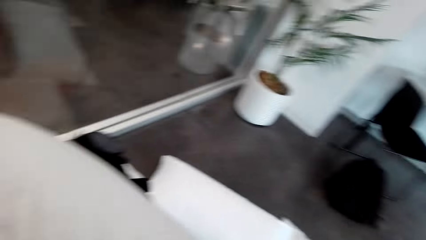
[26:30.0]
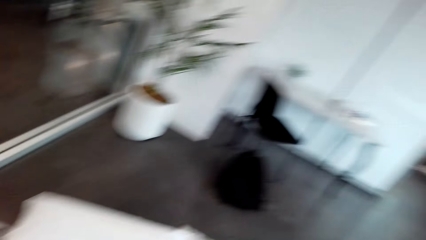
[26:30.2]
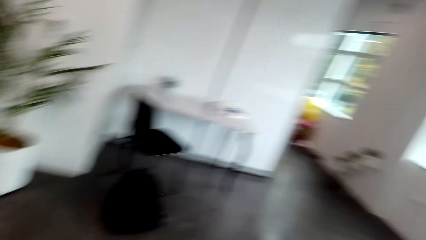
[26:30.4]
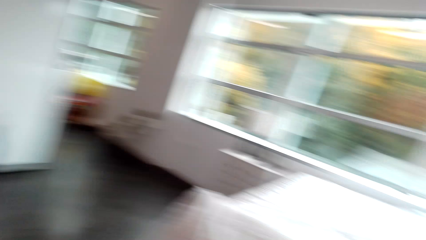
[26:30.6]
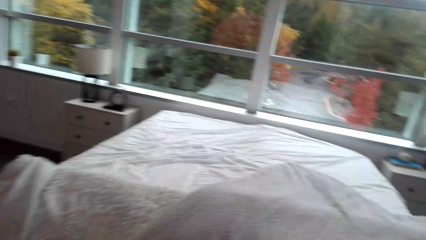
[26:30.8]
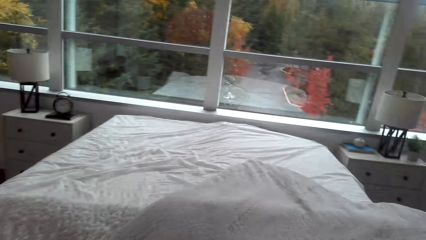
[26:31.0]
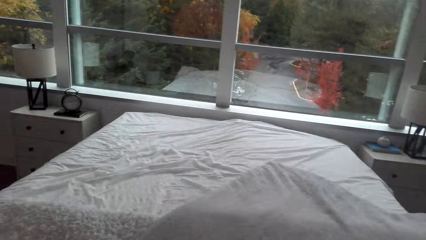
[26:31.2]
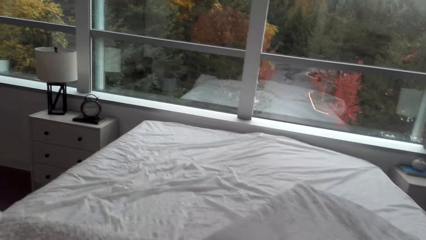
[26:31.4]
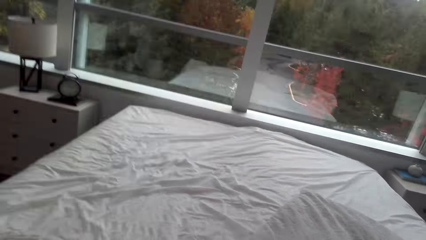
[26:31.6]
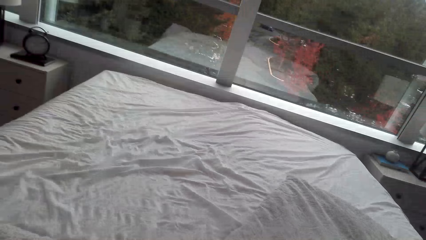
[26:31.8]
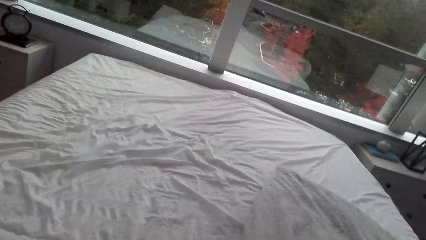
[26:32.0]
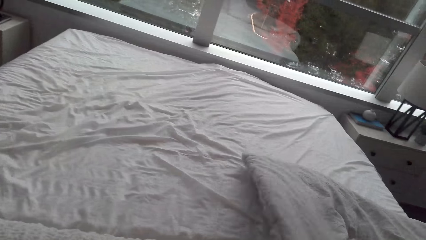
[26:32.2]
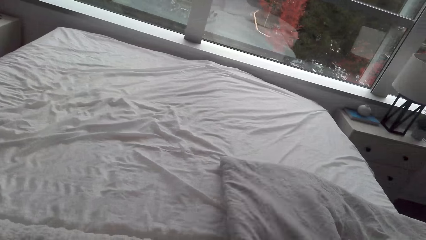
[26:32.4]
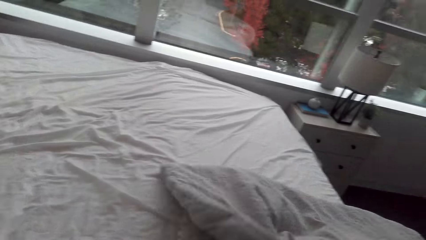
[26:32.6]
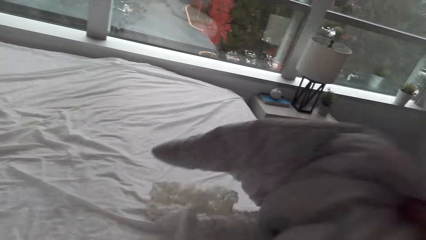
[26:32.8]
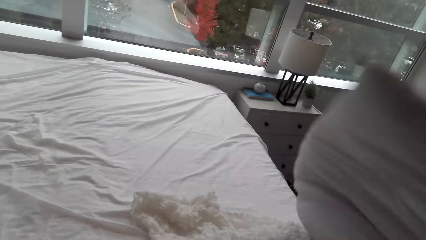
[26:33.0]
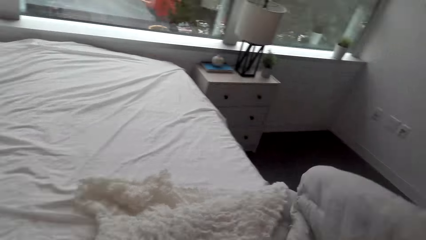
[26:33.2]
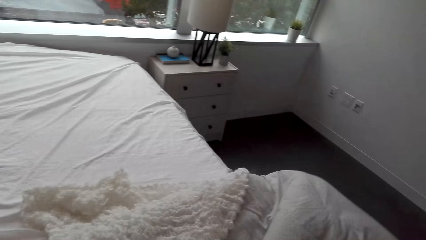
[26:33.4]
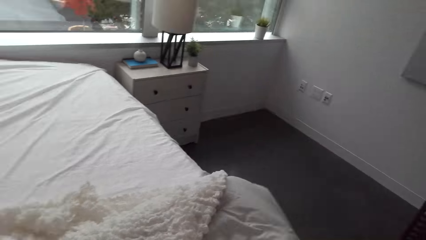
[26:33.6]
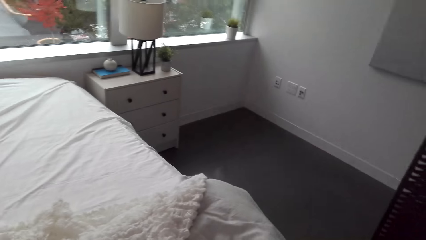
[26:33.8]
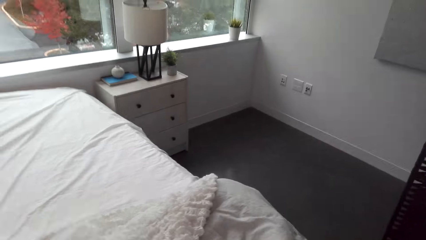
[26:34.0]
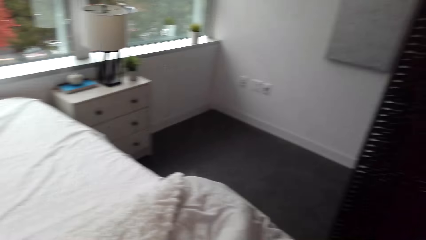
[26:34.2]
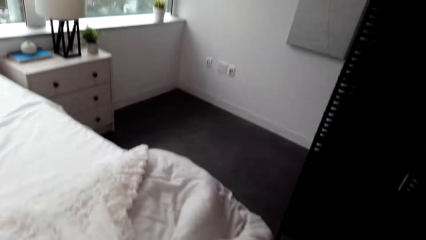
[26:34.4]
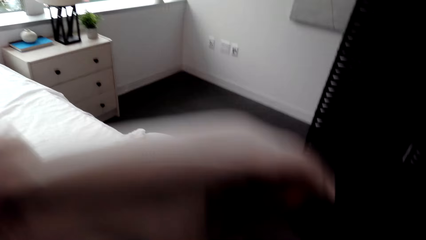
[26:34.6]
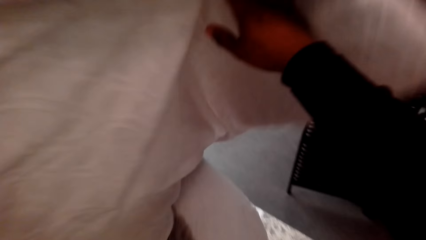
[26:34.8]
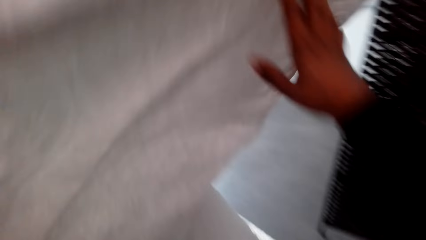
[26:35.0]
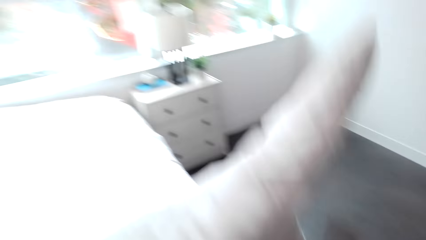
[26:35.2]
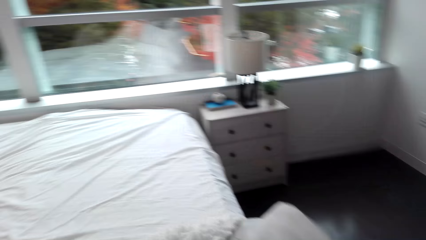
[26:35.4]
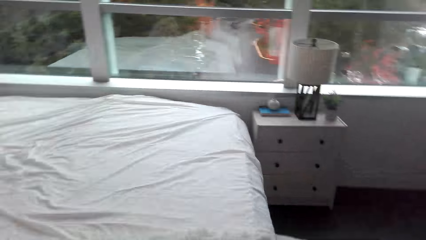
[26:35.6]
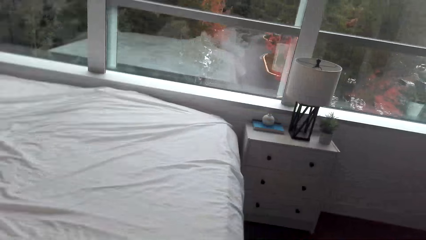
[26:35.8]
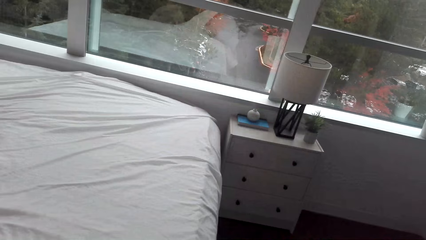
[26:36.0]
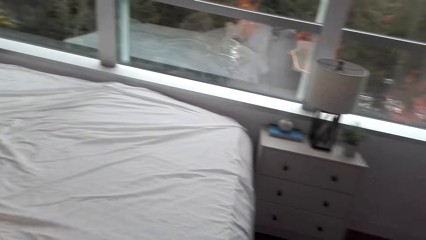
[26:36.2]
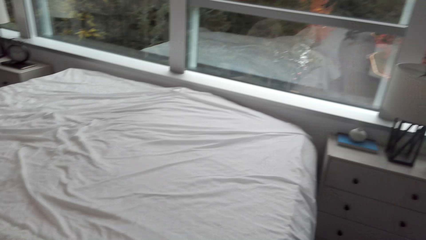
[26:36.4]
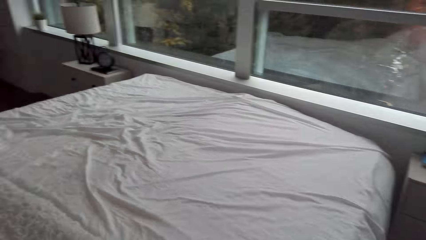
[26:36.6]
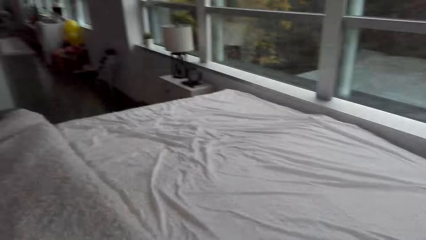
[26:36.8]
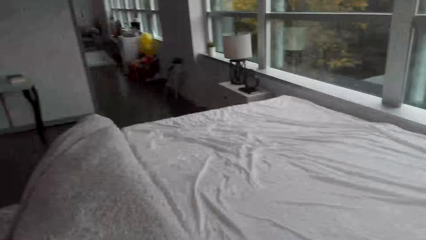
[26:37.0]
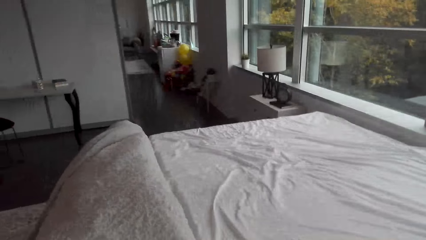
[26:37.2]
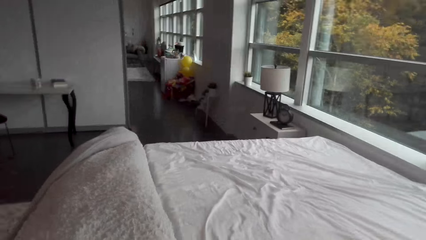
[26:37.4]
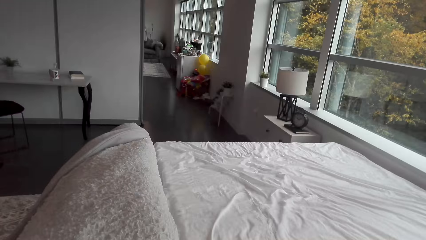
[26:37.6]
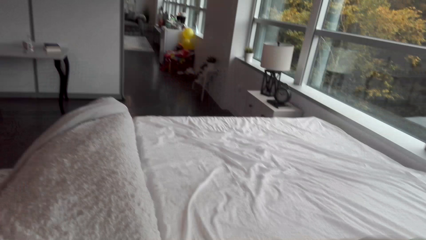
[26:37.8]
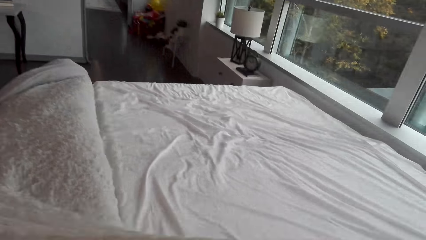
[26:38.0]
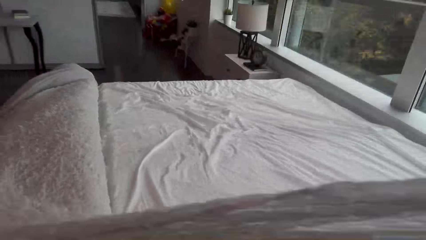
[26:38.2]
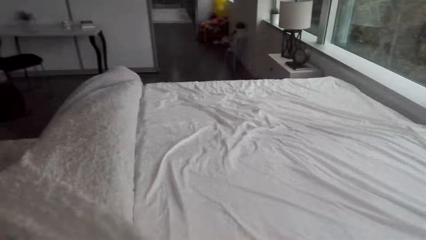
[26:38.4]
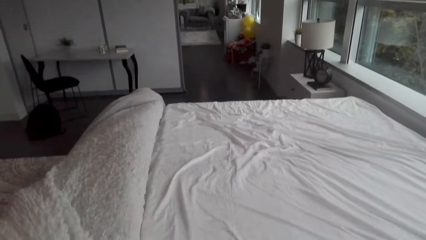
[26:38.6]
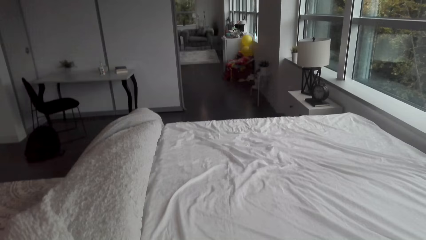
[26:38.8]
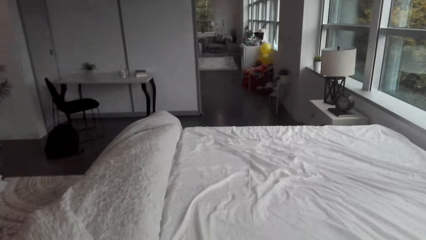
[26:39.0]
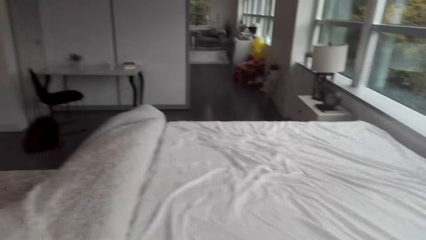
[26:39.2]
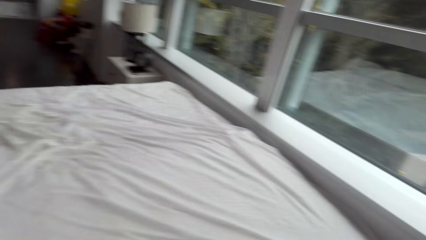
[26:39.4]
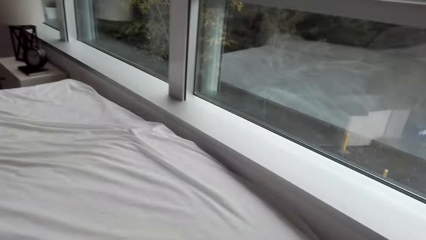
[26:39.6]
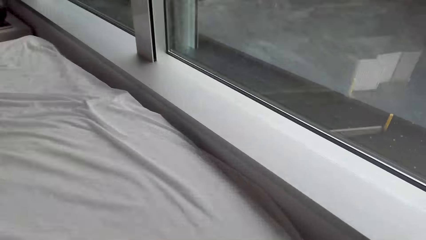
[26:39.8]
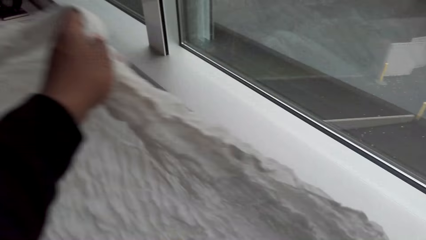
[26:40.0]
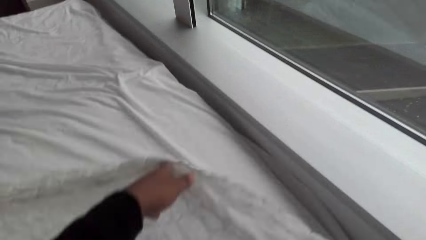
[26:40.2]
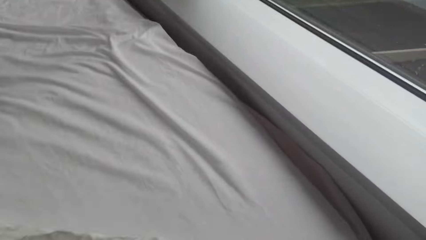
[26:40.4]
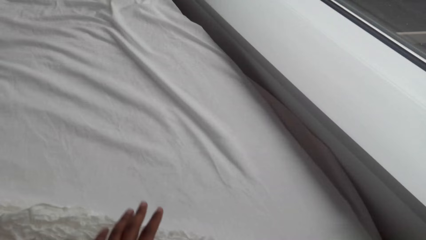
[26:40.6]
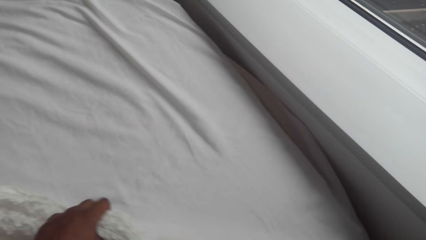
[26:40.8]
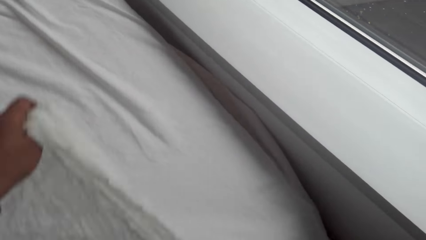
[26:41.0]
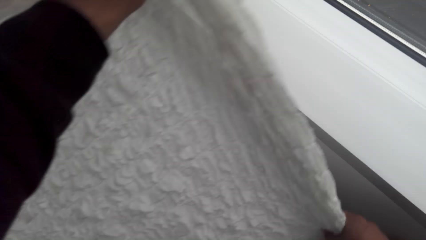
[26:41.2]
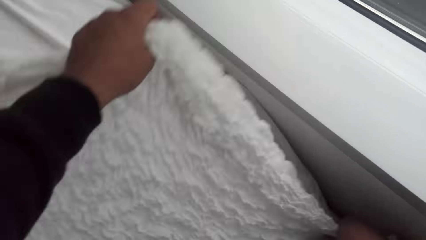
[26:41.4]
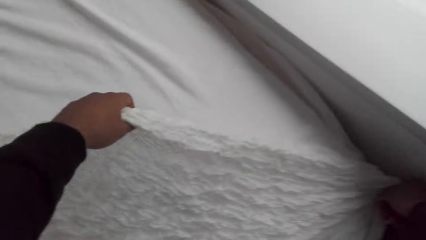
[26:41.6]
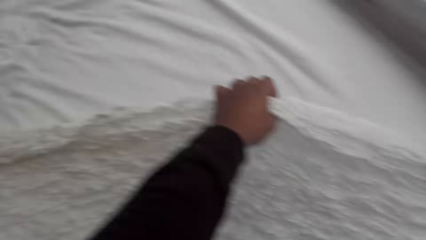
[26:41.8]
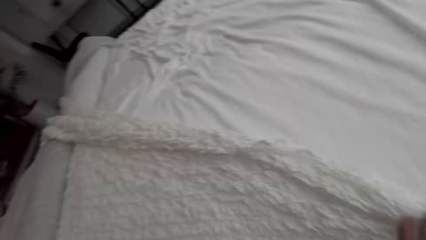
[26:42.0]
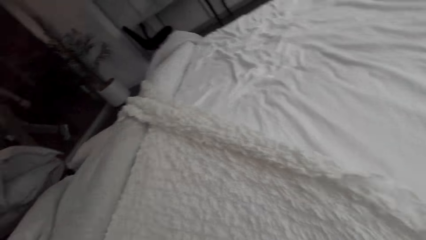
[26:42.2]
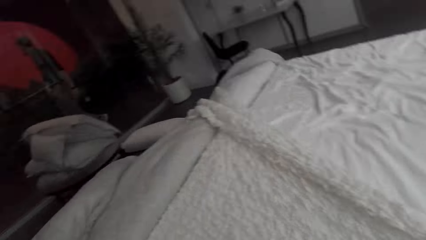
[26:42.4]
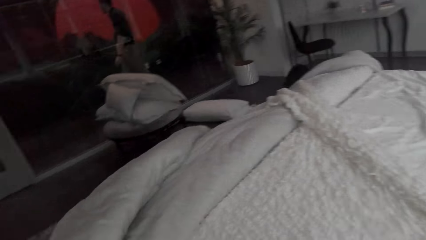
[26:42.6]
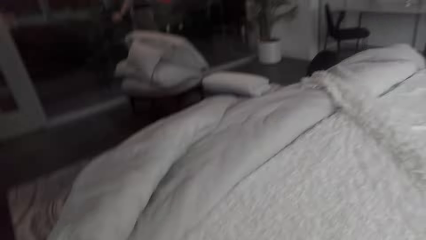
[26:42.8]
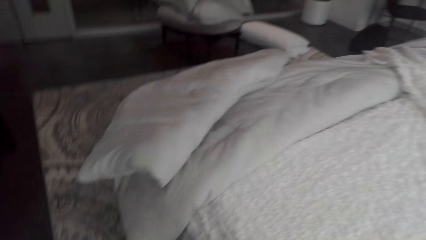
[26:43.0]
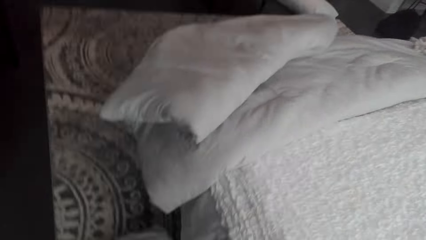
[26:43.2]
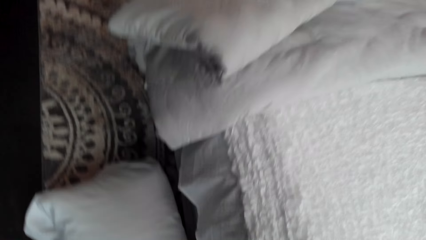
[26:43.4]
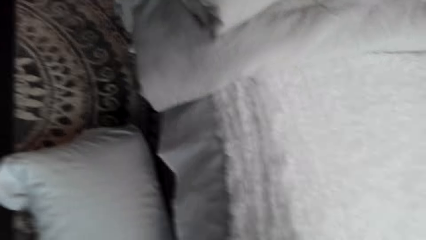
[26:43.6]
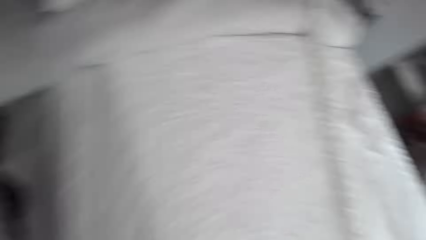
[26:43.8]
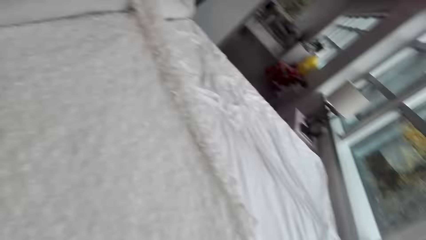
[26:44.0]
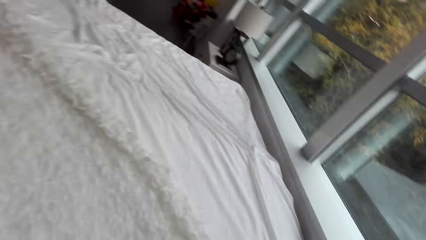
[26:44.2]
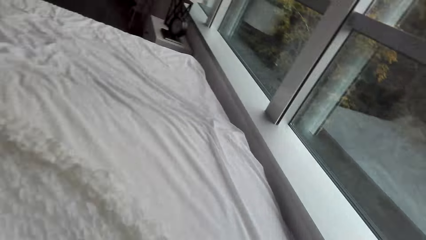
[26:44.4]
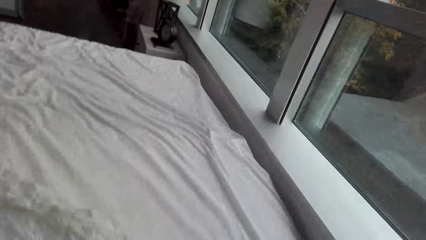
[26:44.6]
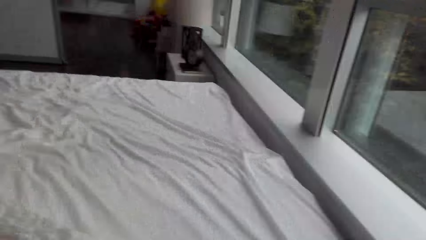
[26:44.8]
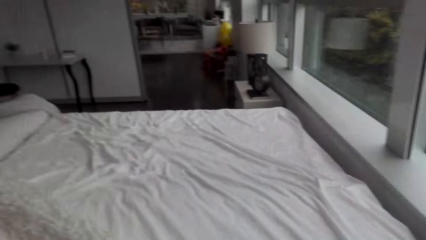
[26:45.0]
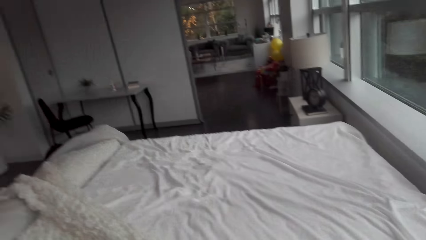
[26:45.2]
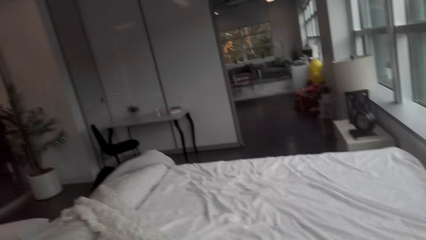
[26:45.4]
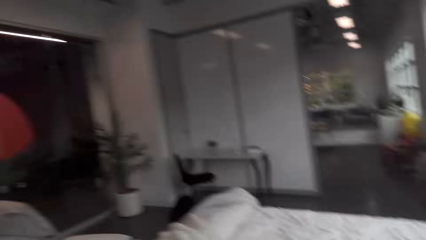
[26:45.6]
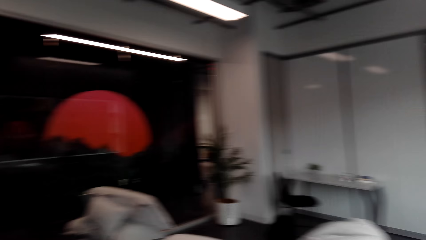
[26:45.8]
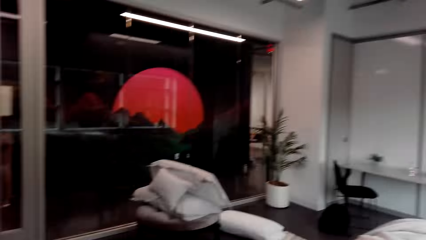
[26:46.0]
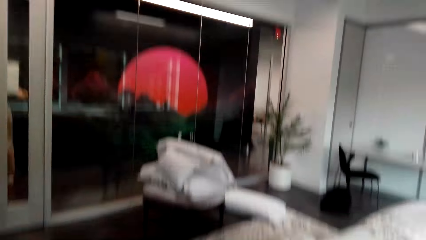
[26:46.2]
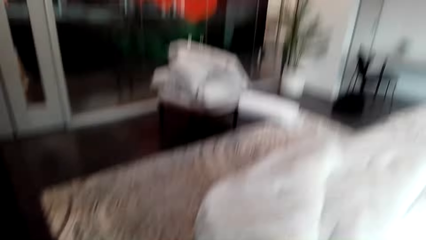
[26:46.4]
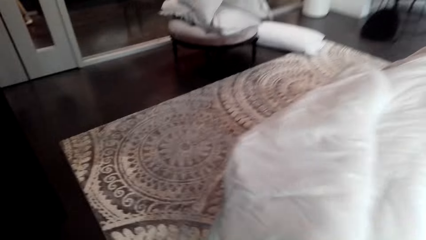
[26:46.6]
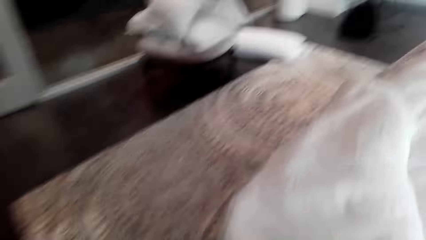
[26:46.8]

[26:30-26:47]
The camera wearer spreads the bed cover to the bed. They spread the bed in the room.
